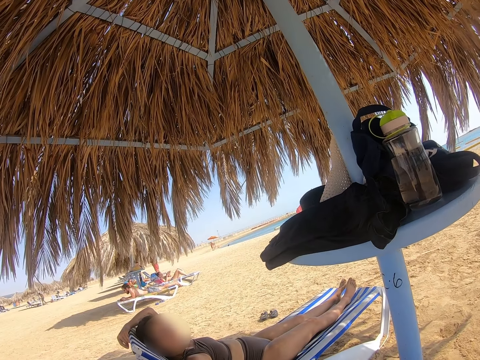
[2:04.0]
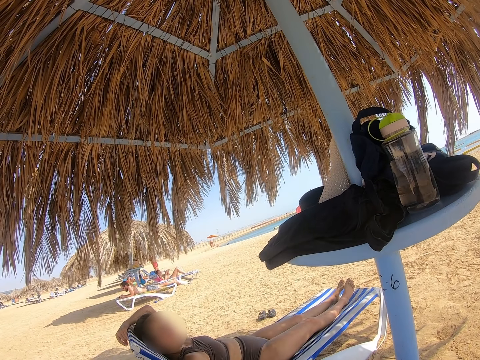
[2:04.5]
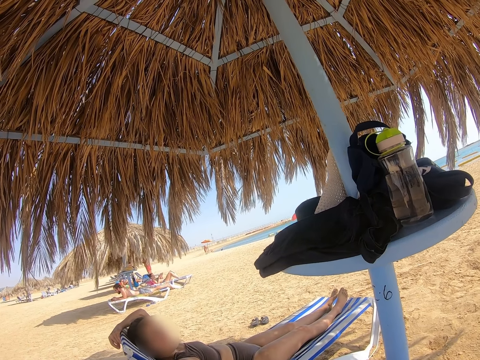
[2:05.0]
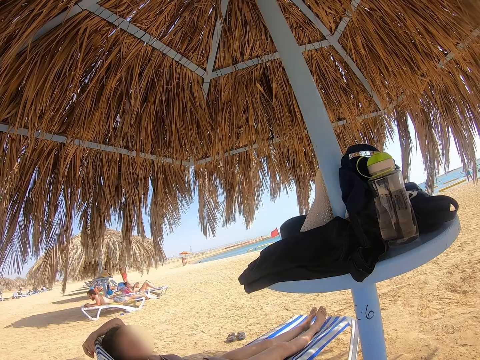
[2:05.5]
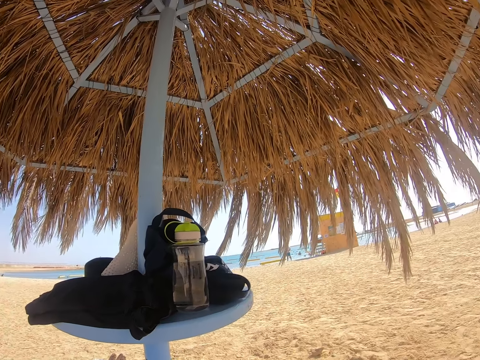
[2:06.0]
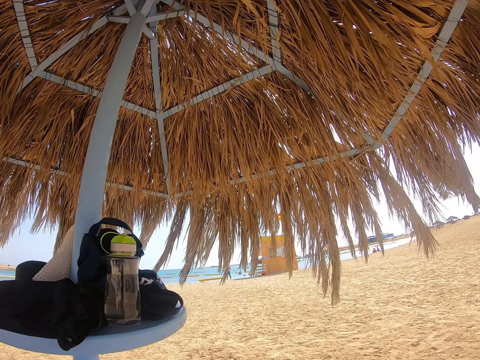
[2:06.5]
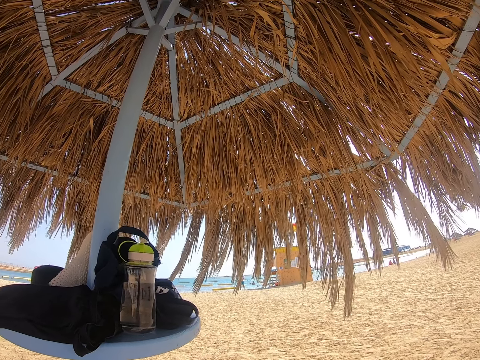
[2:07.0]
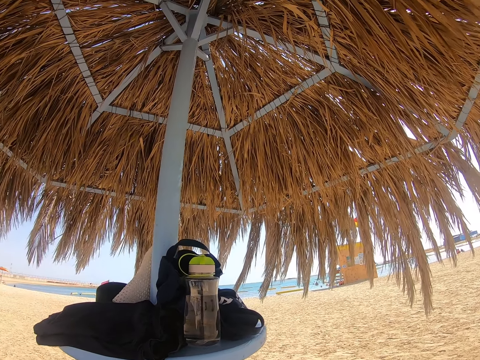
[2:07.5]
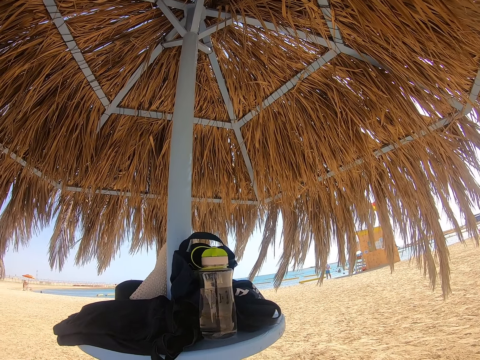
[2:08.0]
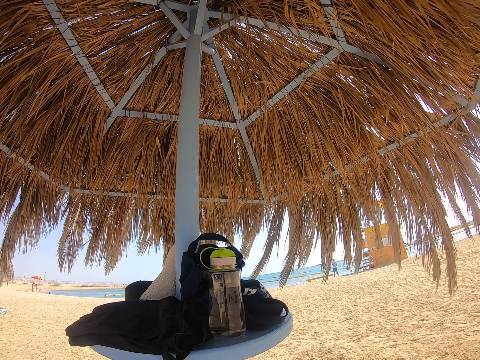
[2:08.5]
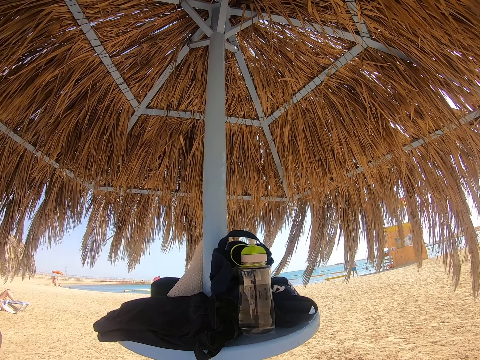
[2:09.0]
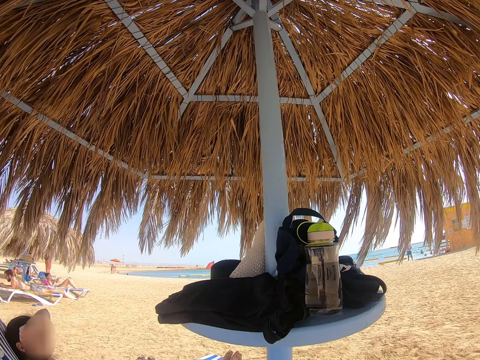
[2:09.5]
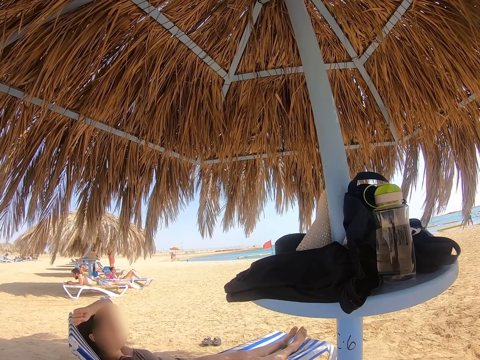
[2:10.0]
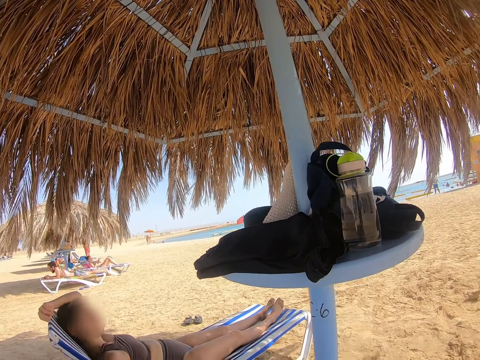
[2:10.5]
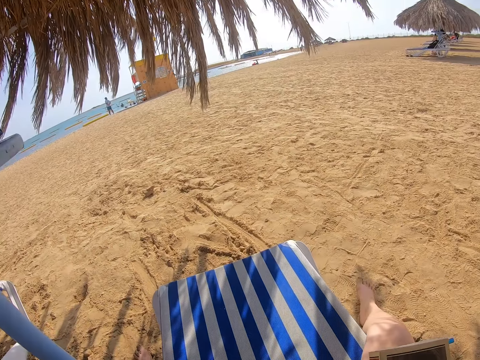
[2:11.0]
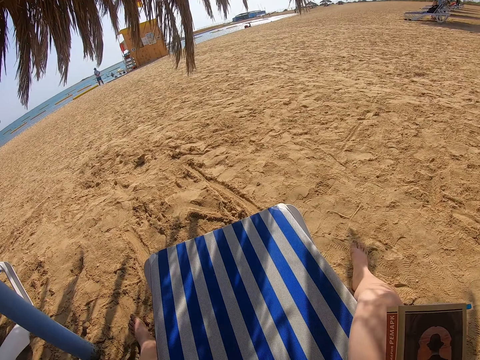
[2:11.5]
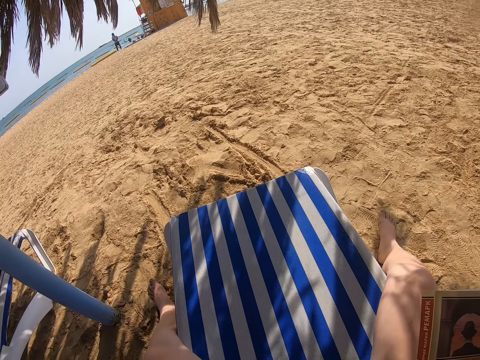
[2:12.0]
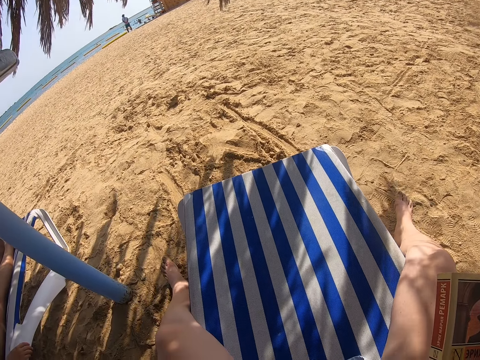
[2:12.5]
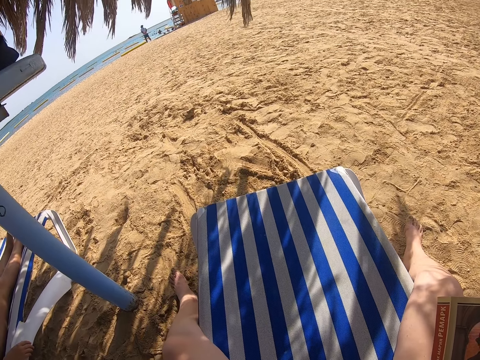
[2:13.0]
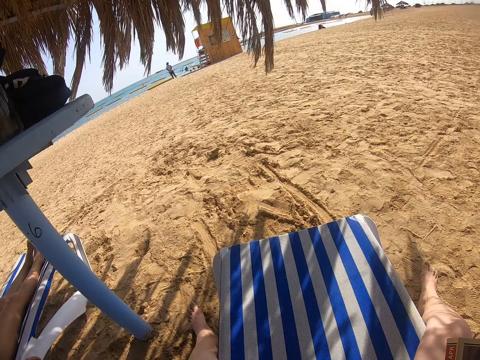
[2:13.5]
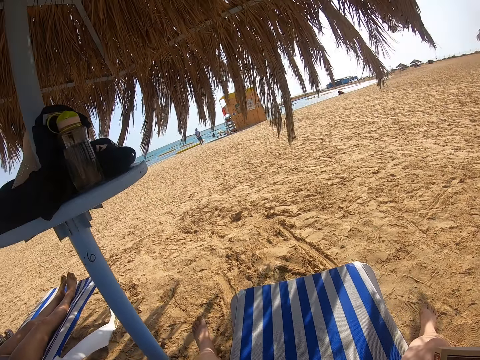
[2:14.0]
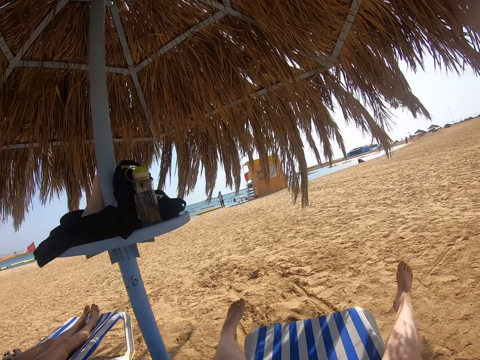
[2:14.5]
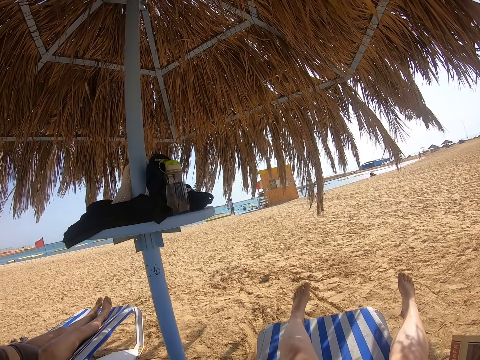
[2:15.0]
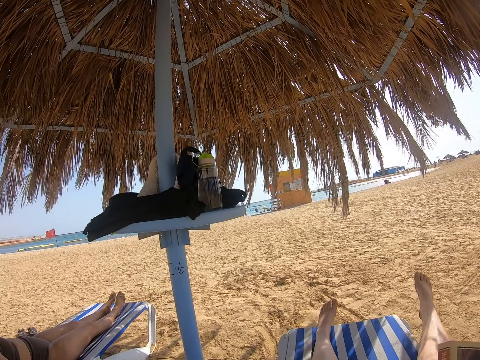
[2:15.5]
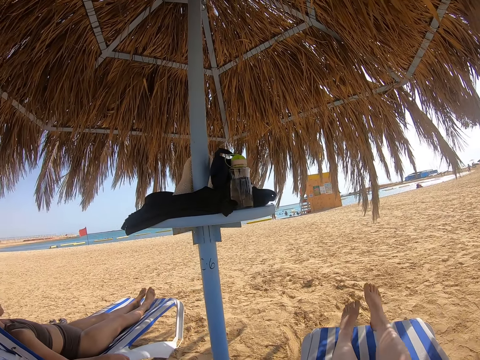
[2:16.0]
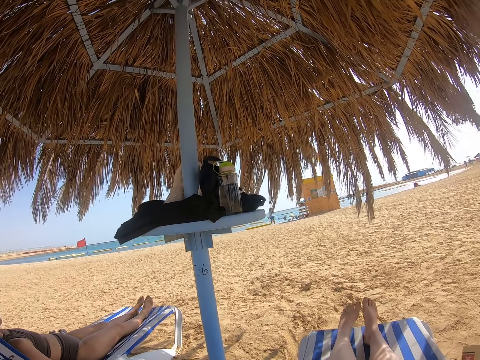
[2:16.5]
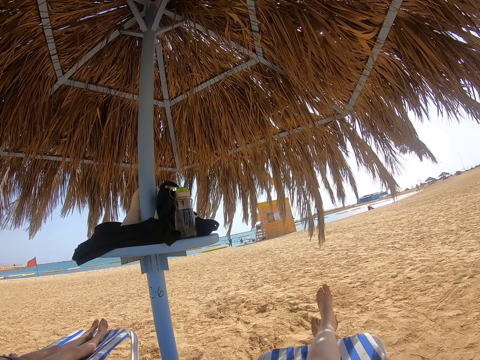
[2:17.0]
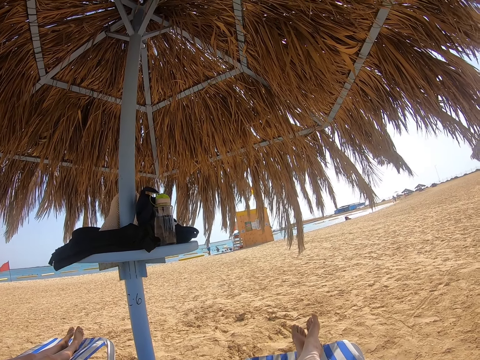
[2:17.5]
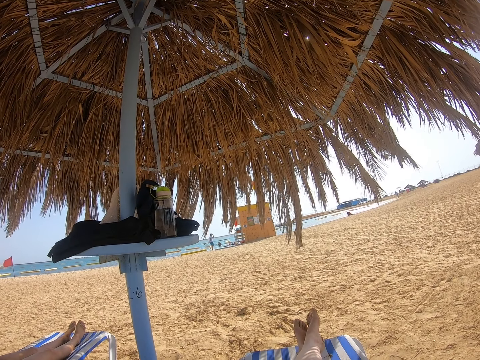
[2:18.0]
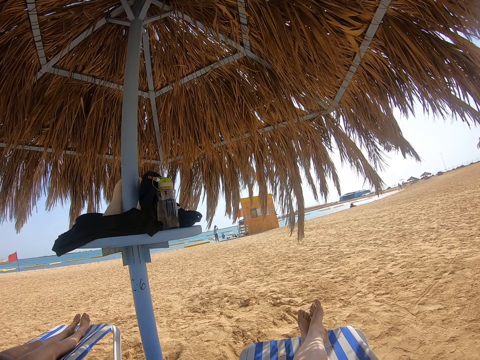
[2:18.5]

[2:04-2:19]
The camera wearer turns around the beach. They look to a lady. They hold a book. They turn around the beach. They place both legs on the chaise chair.

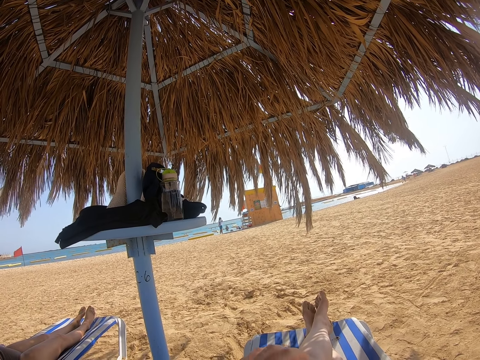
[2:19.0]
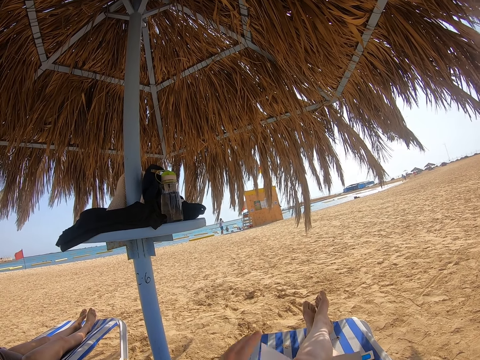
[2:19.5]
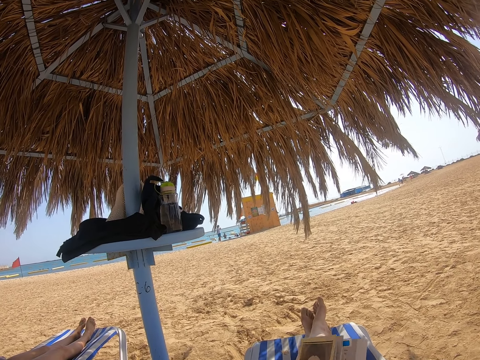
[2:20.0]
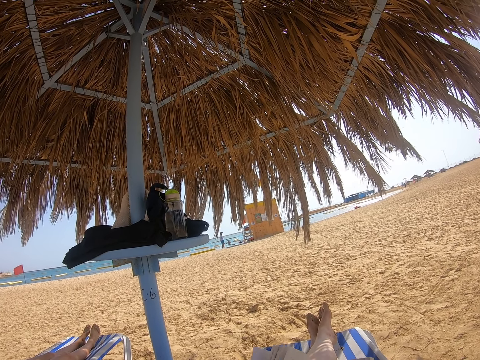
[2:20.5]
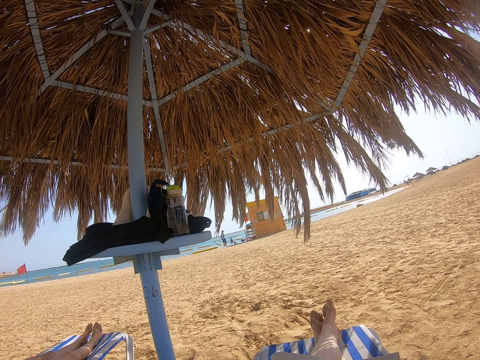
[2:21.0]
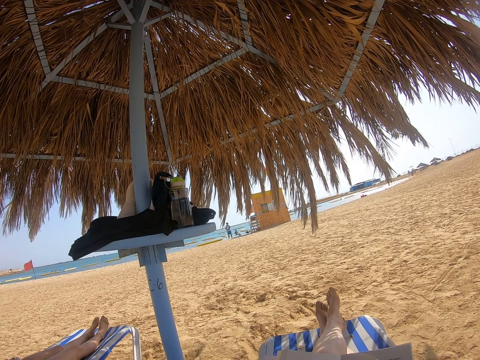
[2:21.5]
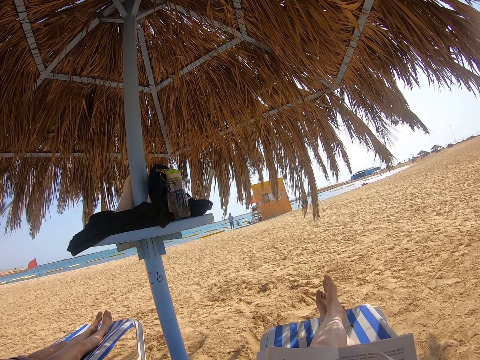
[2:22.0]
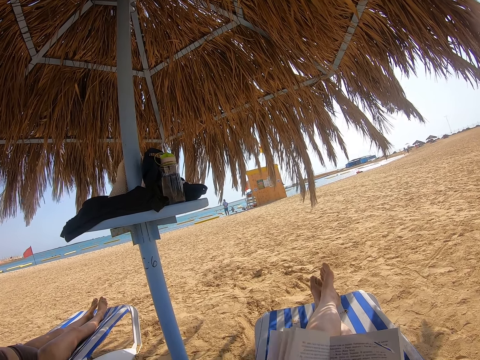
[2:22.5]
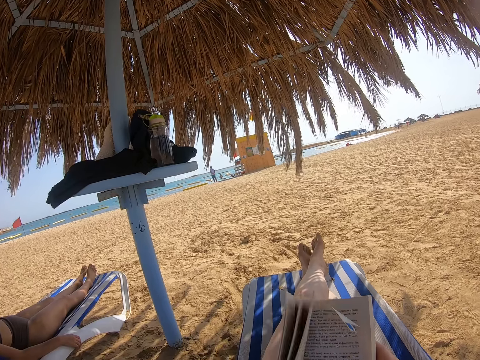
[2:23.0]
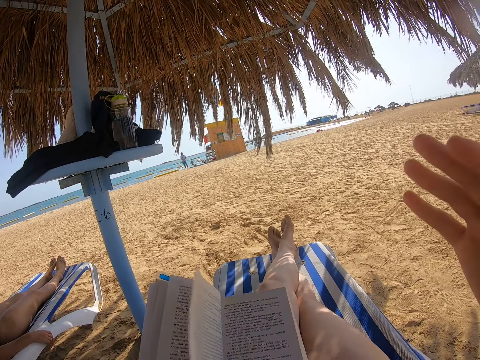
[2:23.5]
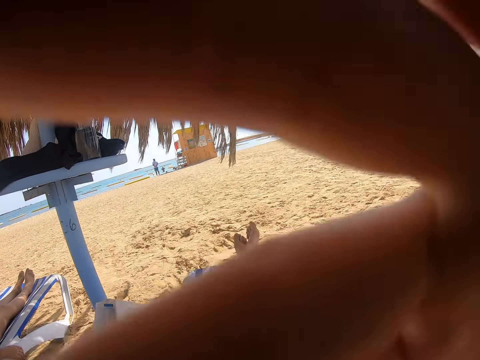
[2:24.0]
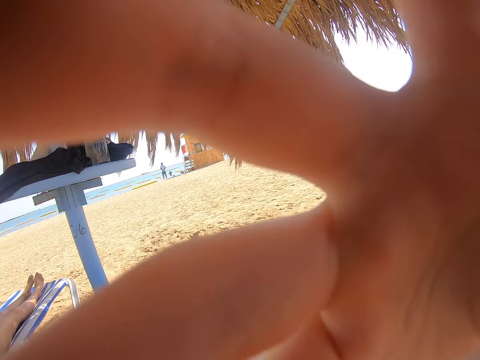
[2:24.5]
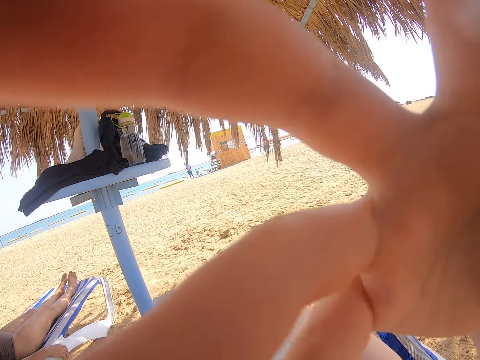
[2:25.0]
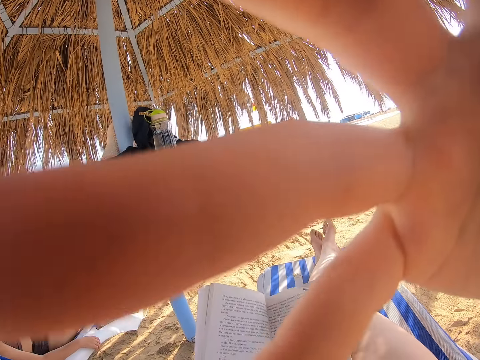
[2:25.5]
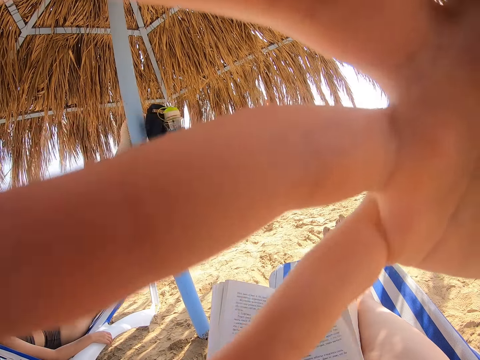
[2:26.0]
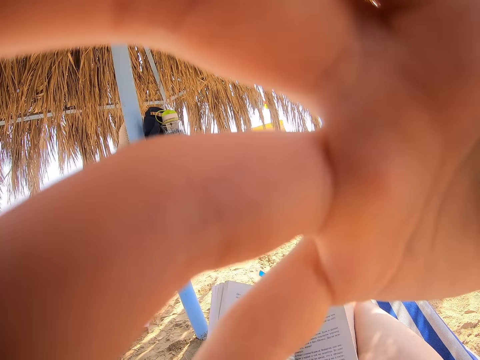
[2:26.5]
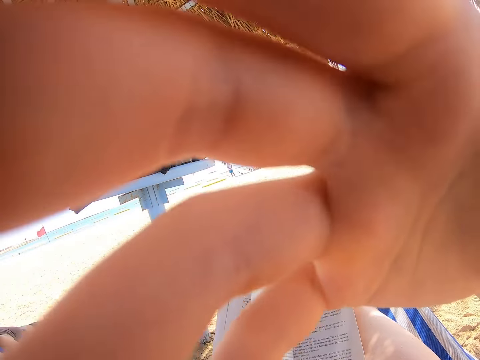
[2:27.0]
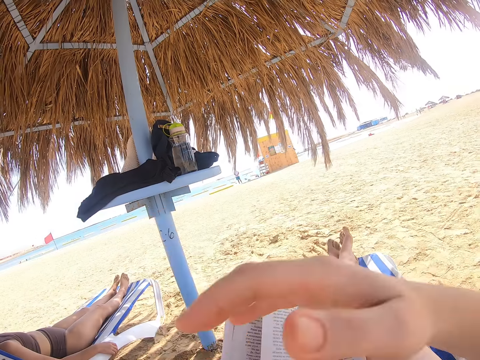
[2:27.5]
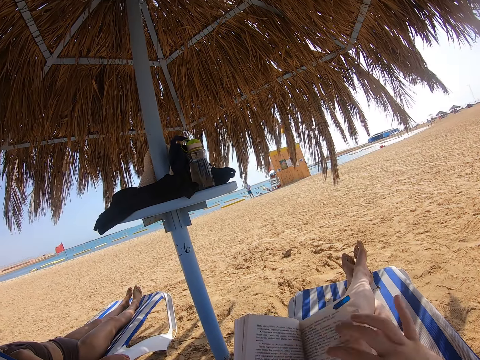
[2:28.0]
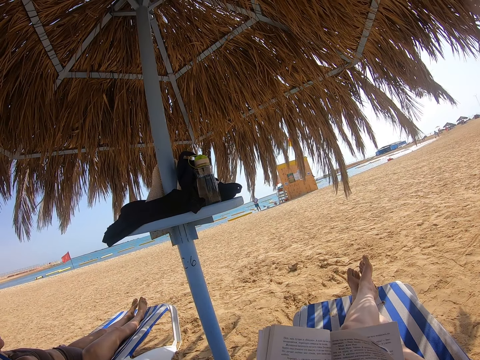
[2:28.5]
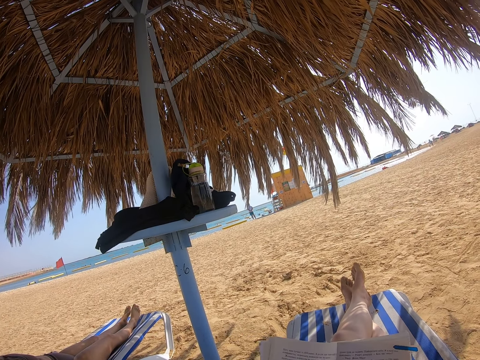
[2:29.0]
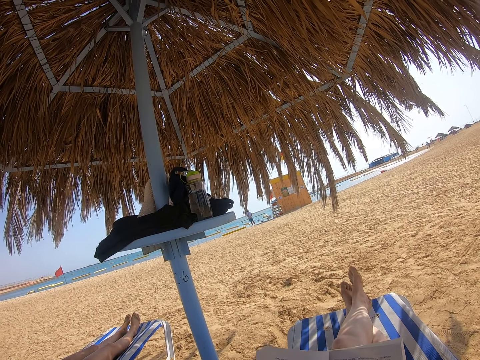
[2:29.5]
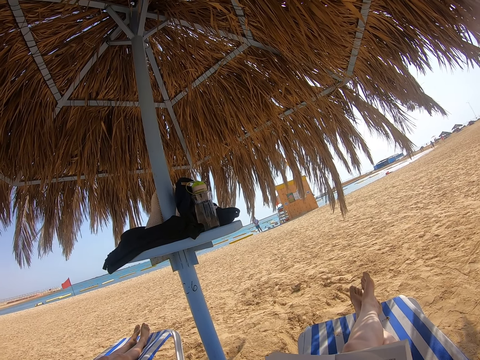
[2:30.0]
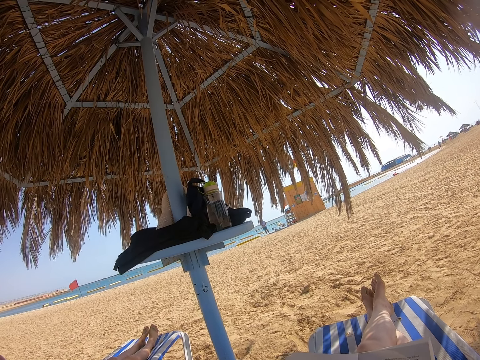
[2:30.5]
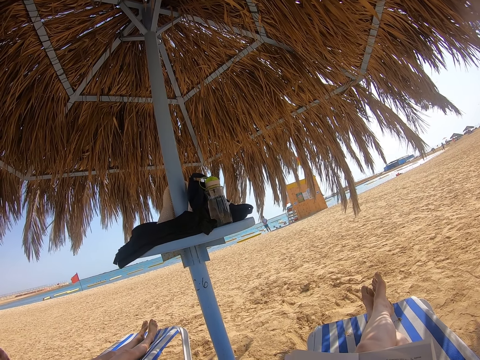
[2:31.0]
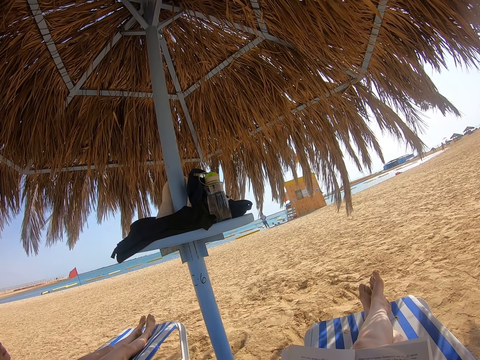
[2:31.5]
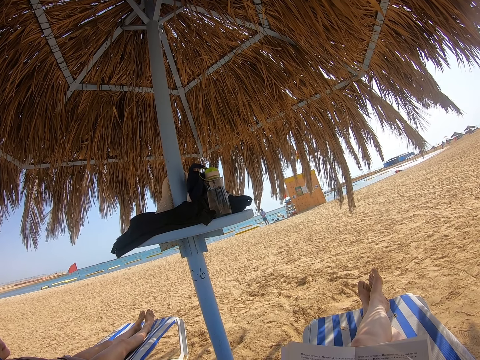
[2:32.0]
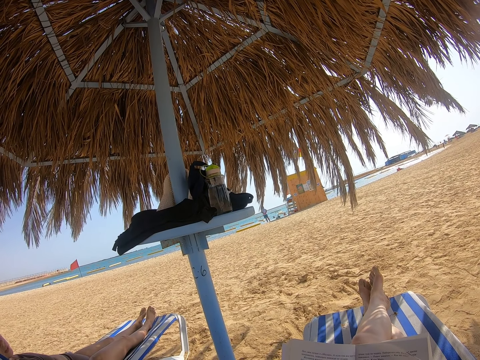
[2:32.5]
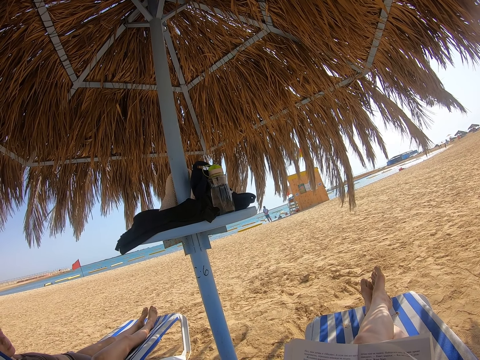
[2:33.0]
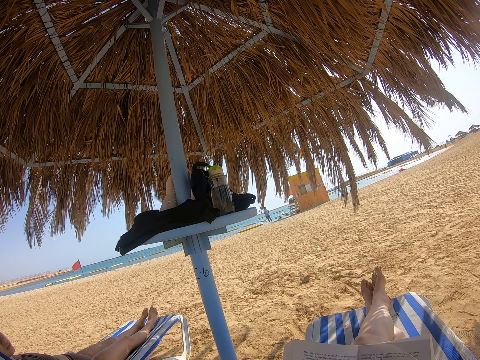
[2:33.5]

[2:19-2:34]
The camera wearer opens the book. They fix the camera. They raise a hand towards the camera. They flip the book. They withdraw the hand from the camera. They read the book. They hold the book with both hands.
